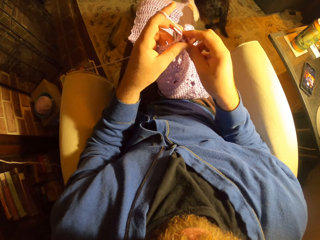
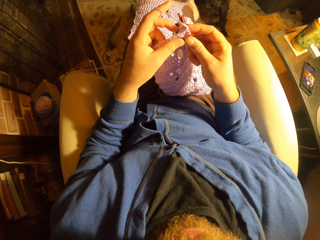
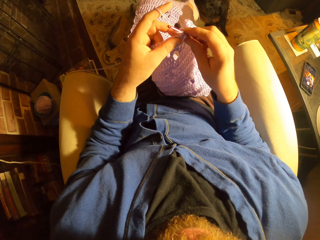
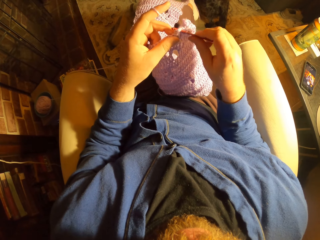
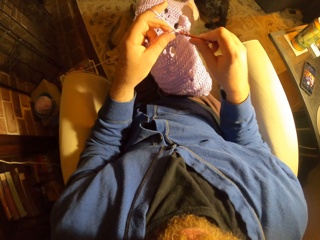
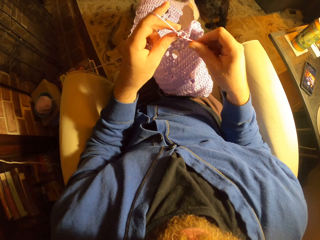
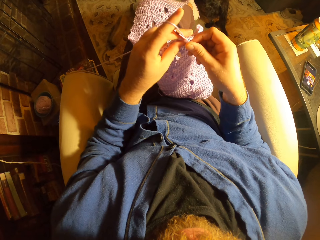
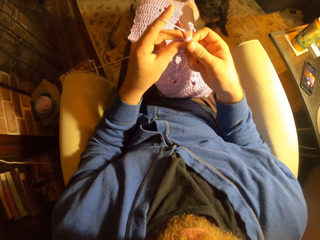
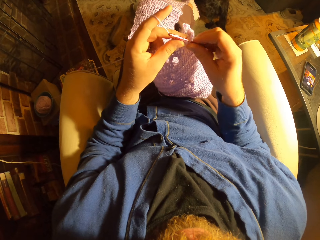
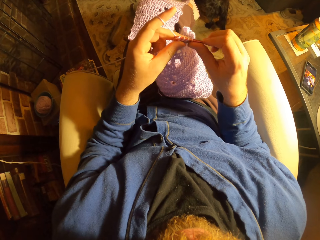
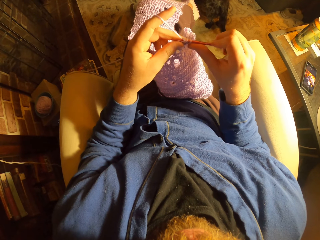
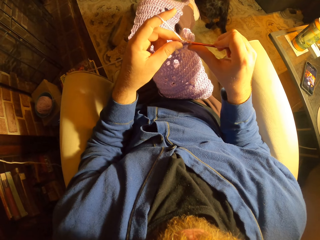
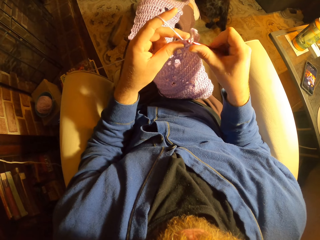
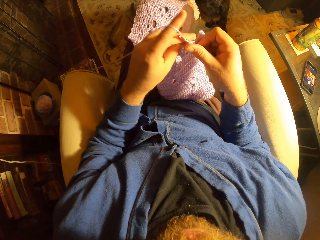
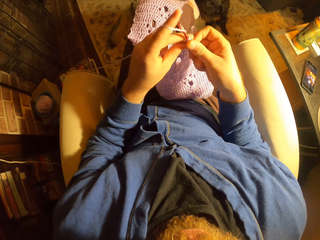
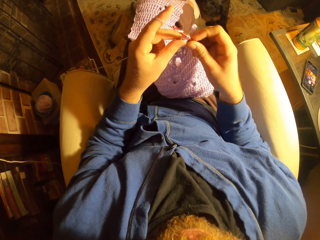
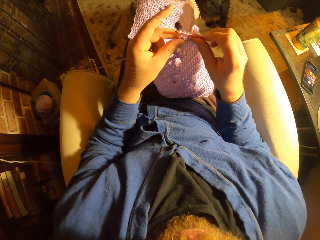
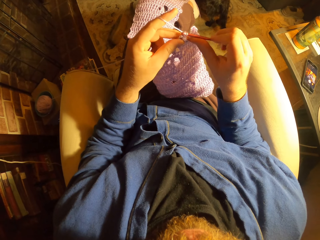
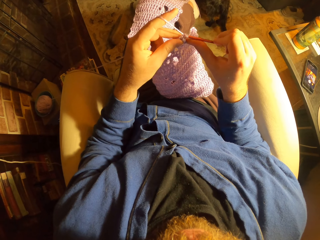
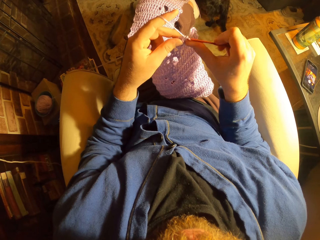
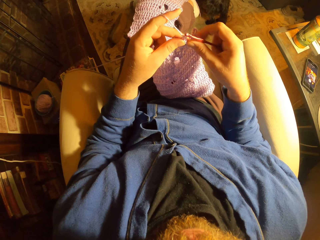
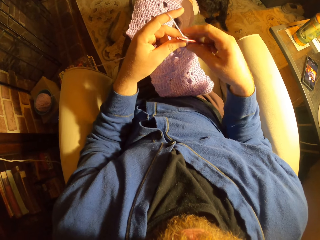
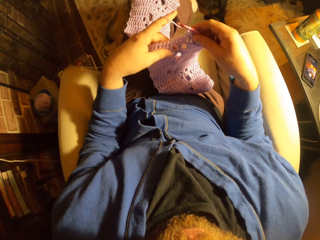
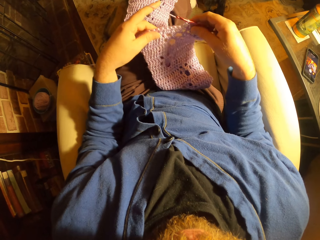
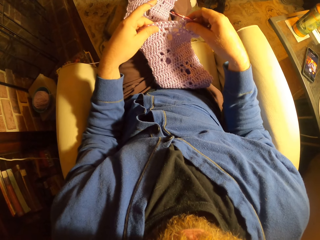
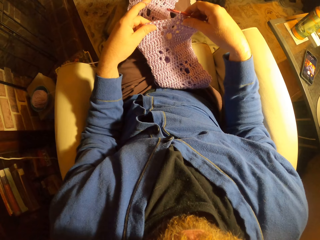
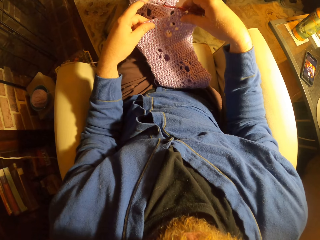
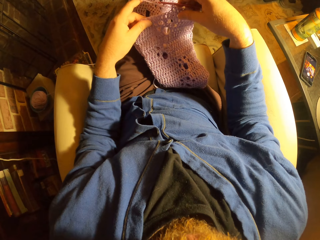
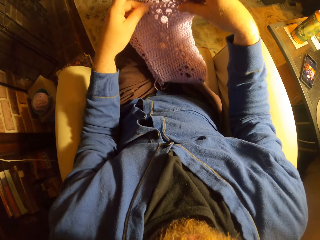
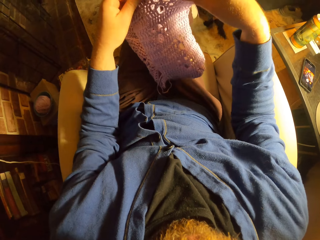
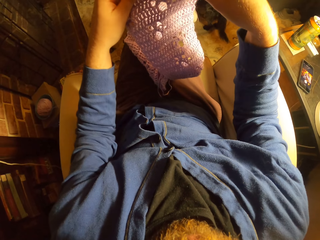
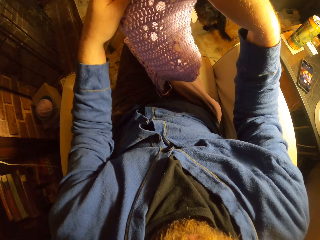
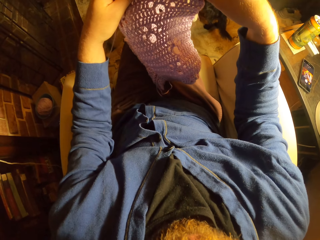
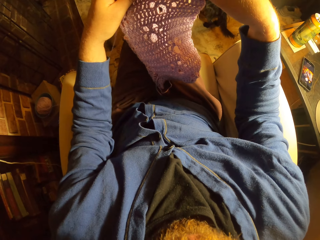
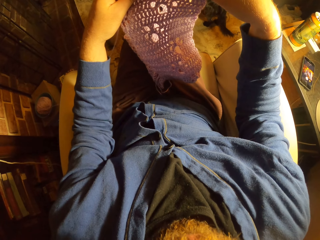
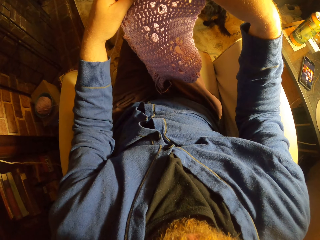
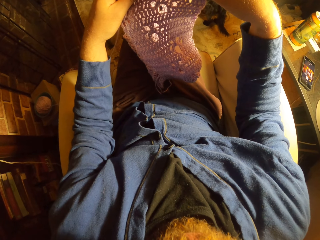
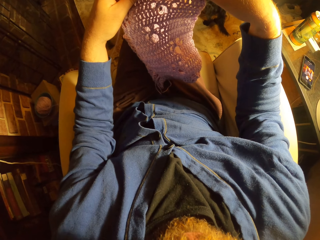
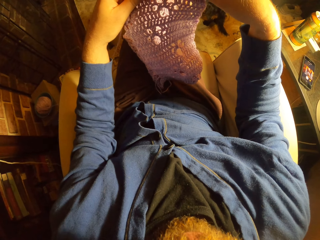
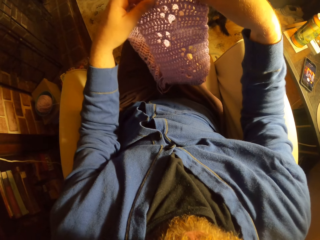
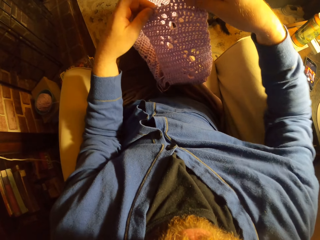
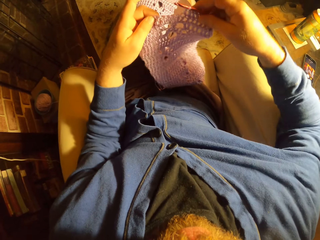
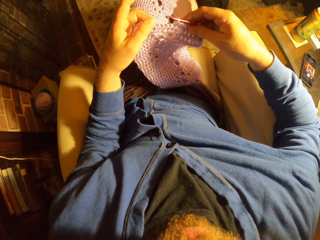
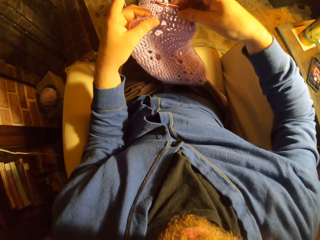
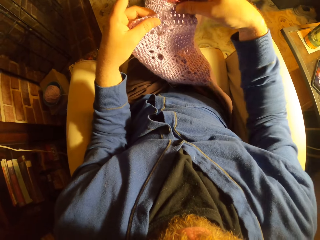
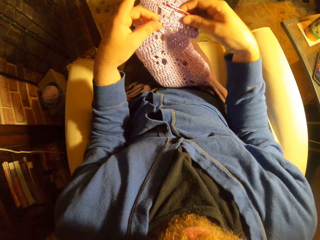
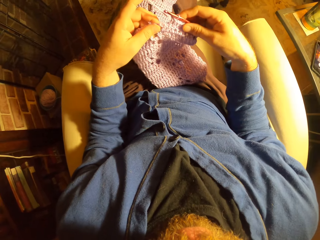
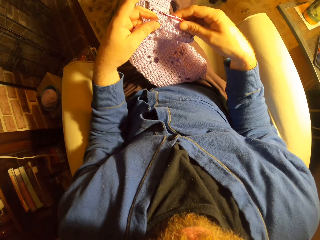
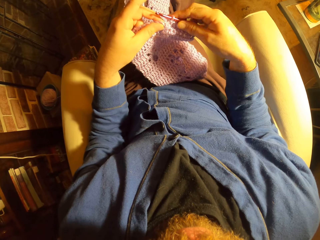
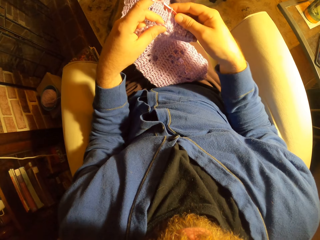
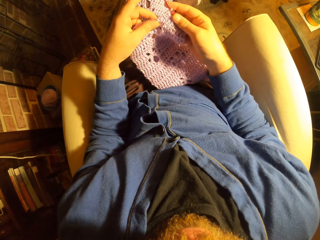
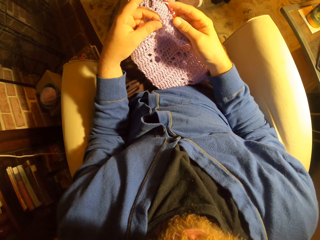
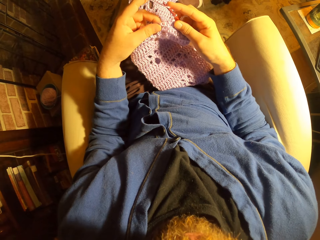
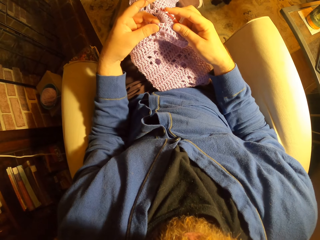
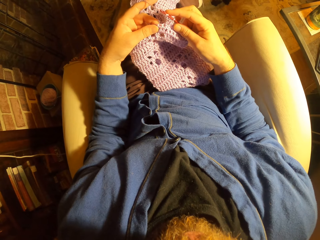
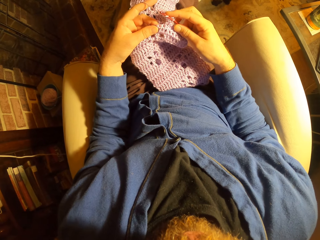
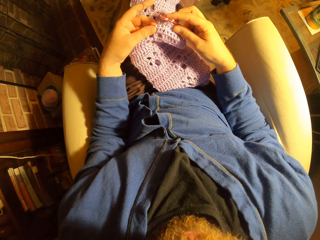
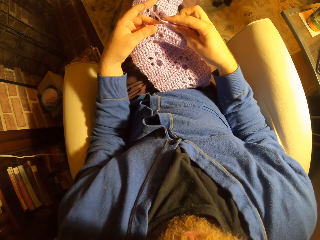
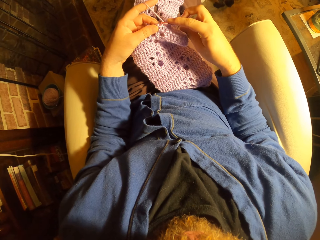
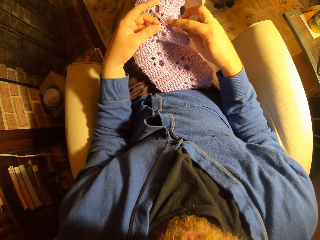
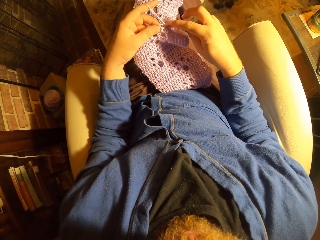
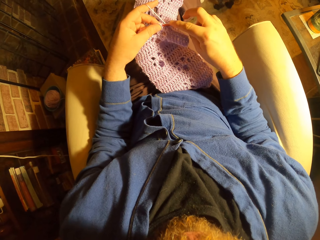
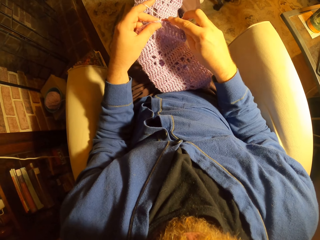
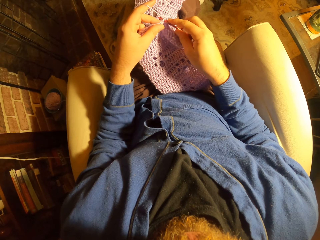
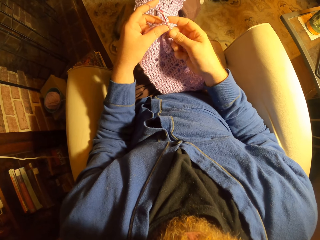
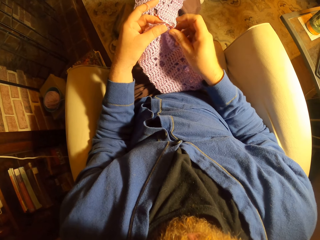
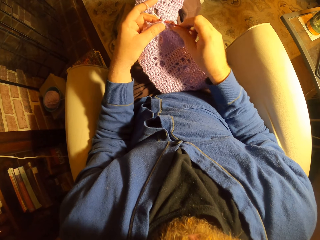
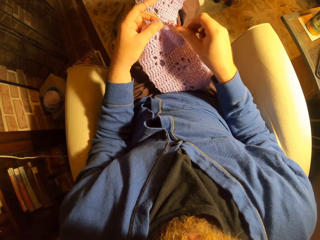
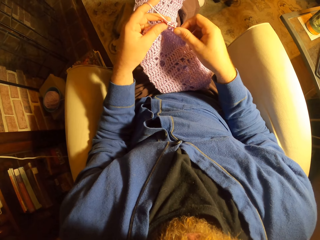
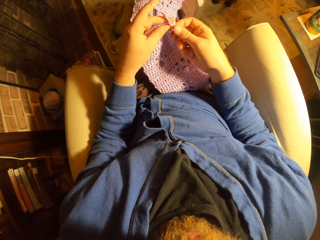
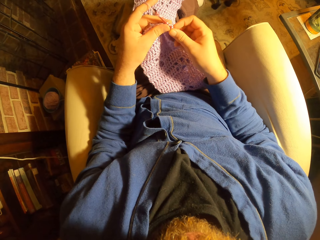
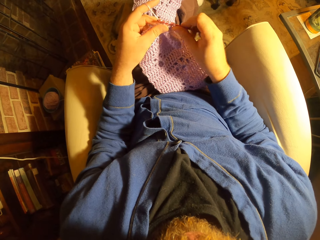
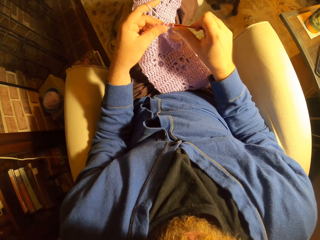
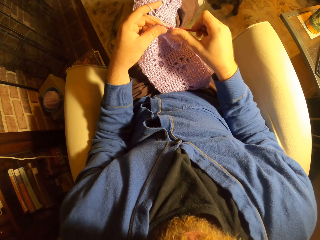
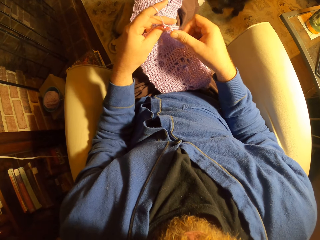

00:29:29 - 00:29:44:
The camera wearer stretches a fabric. They raise the fabric. They adjust the crochet patterns. They weave the fabric. They crochet with a long crochet needle.

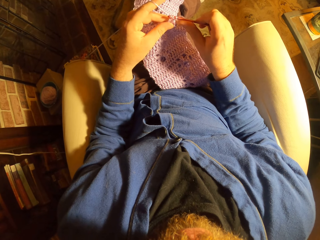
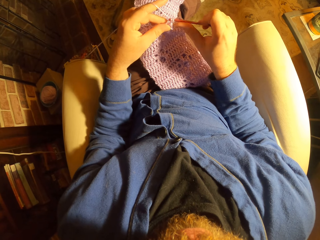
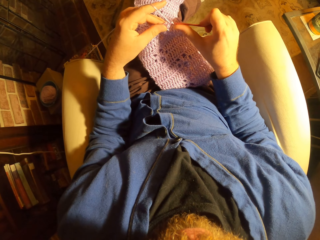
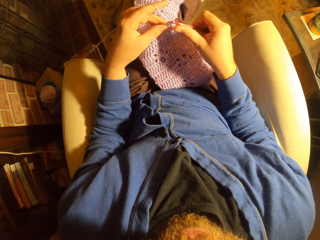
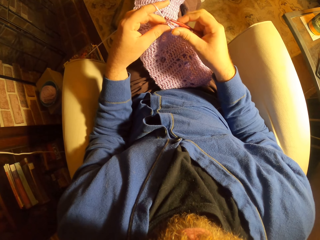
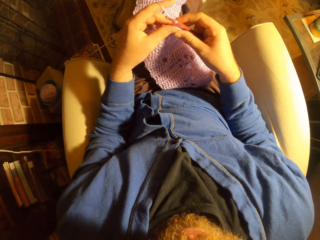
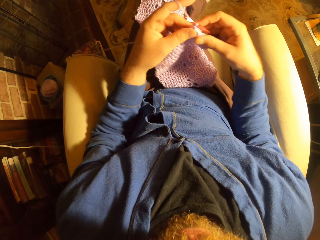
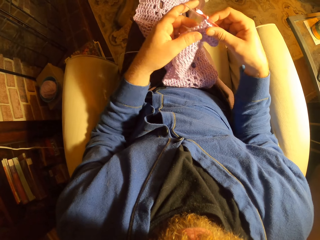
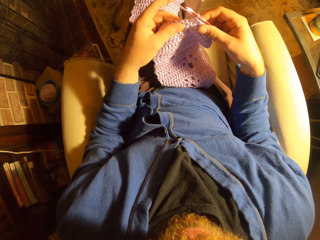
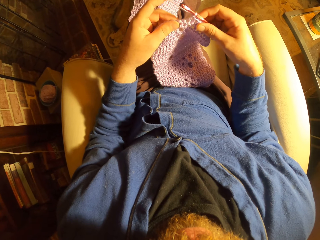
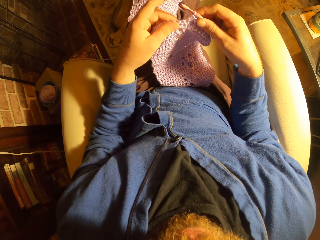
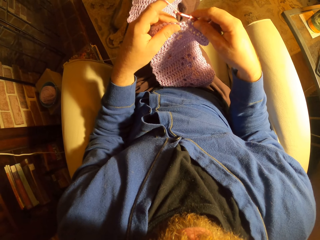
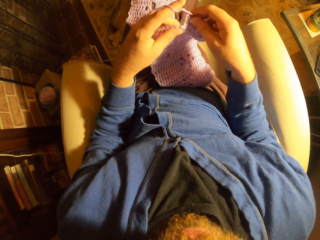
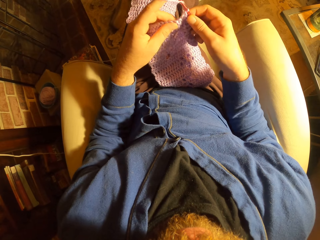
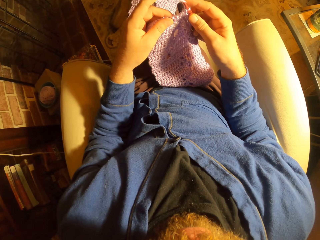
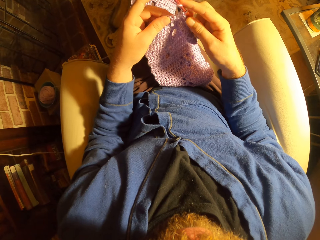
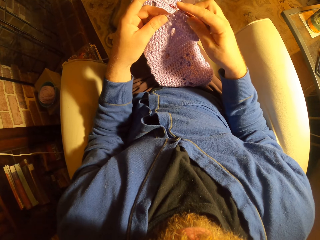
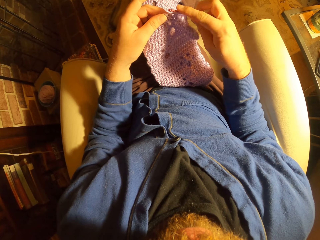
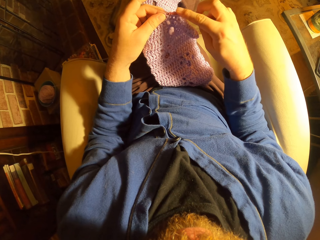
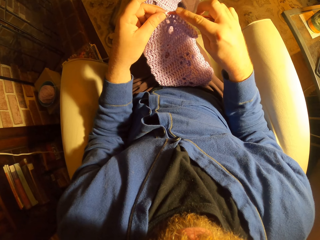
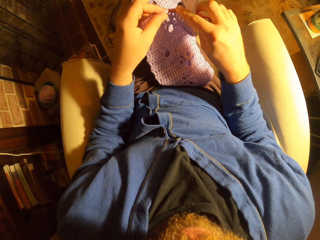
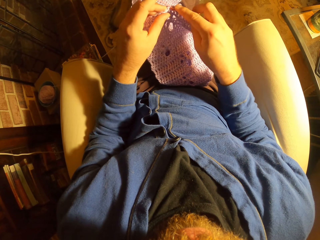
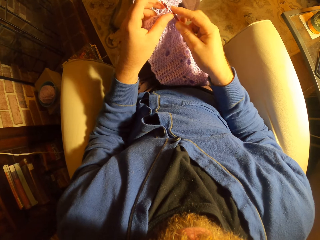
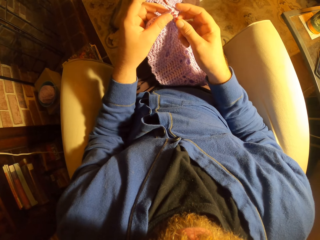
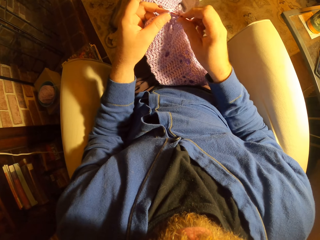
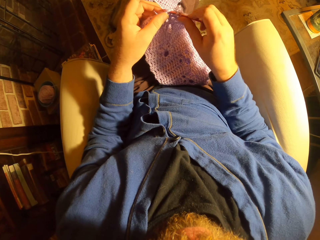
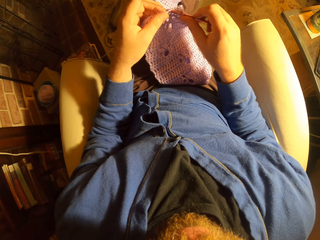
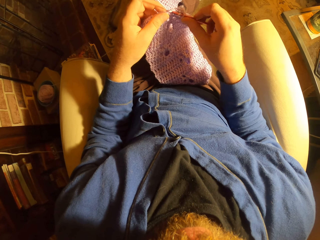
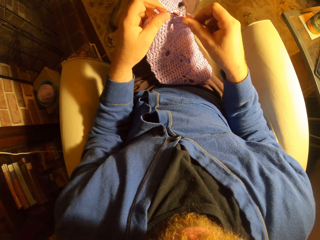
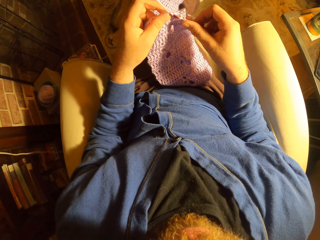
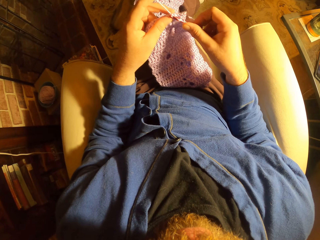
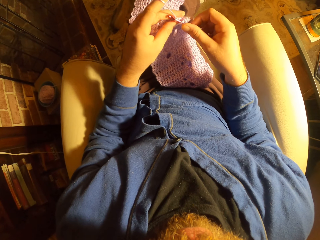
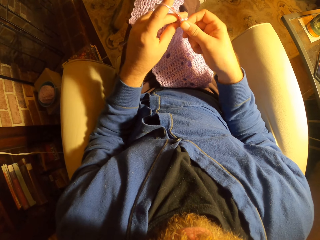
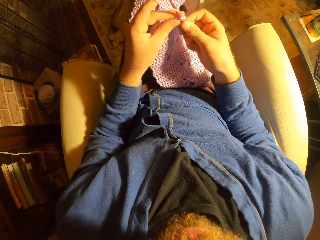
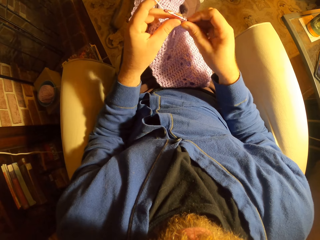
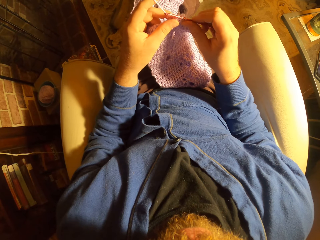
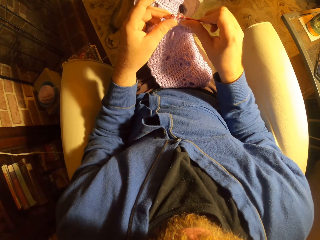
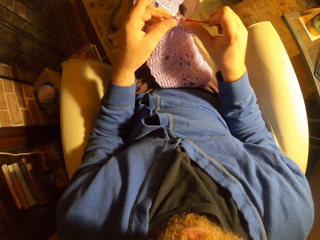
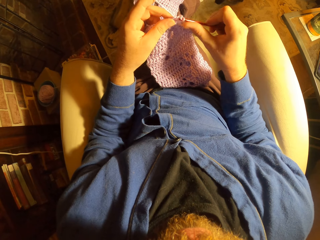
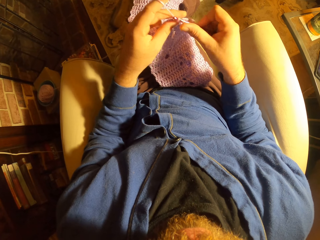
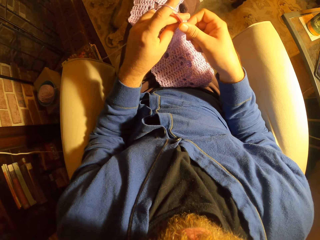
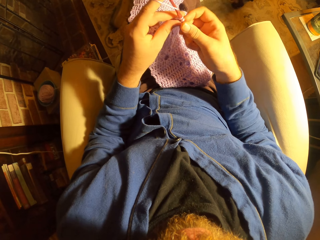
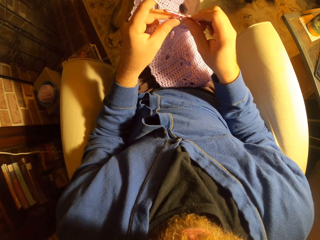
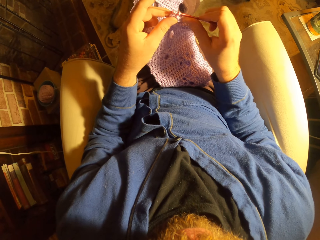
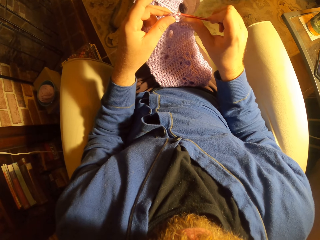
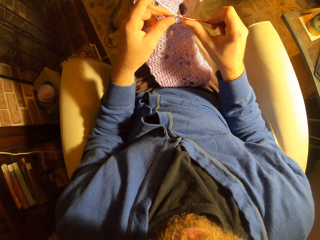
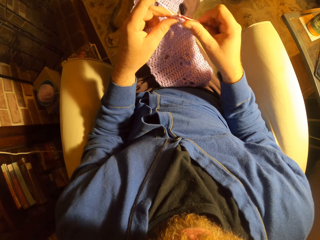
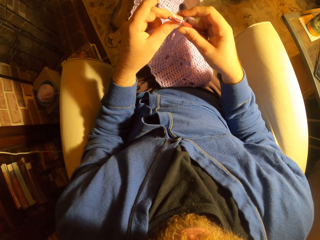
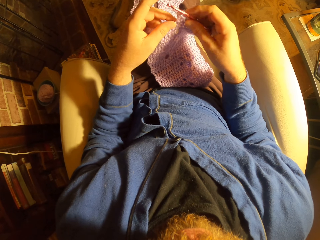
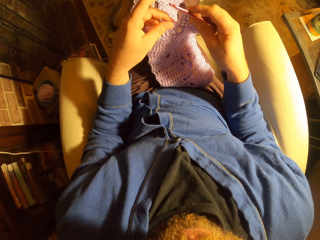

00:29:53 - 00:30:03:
The camera wearer pulls a fabric. They weave the fabric.
